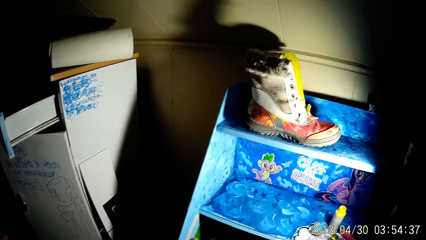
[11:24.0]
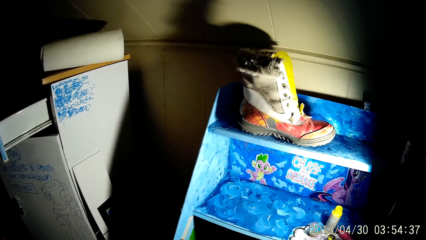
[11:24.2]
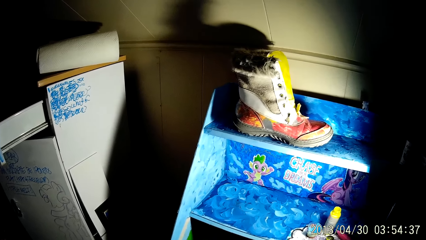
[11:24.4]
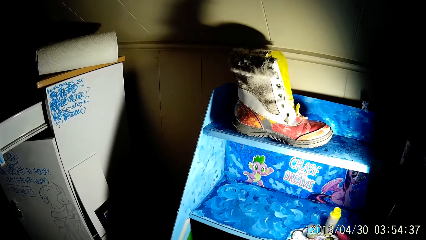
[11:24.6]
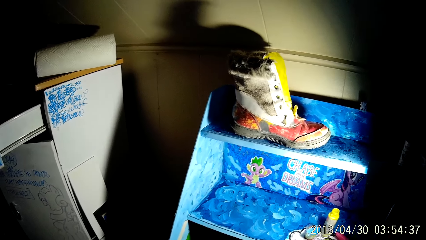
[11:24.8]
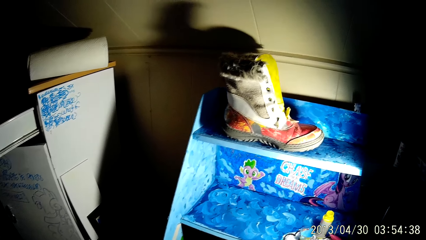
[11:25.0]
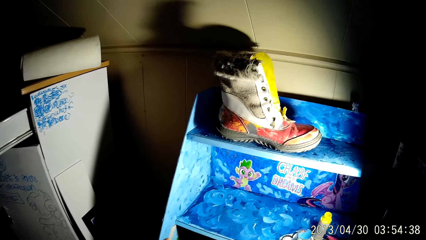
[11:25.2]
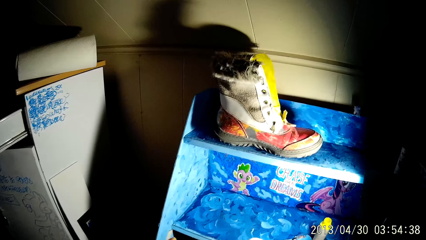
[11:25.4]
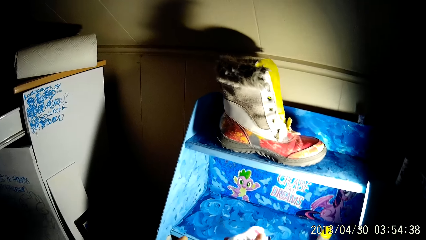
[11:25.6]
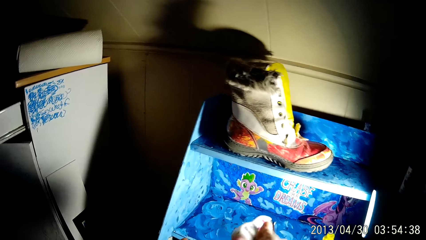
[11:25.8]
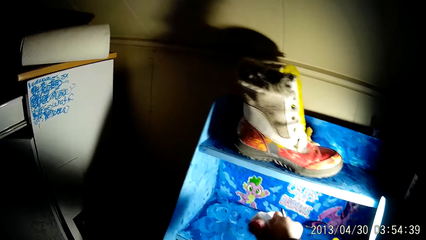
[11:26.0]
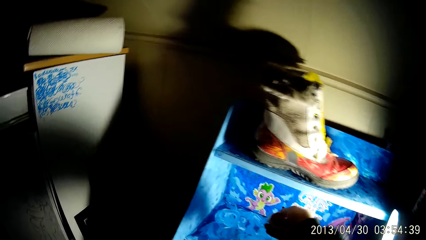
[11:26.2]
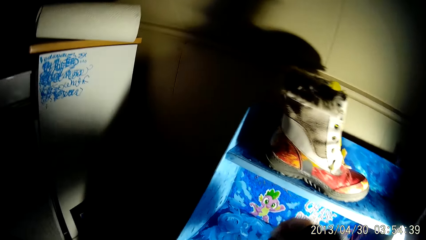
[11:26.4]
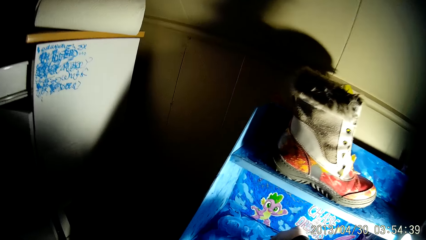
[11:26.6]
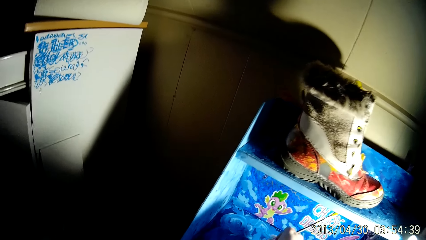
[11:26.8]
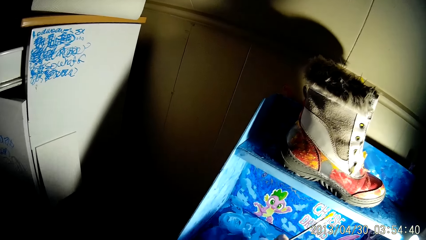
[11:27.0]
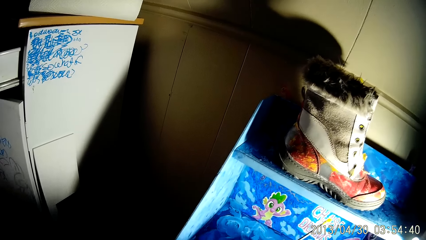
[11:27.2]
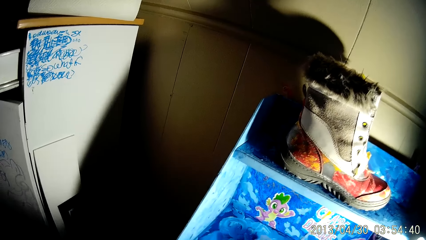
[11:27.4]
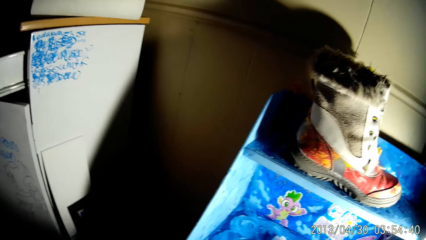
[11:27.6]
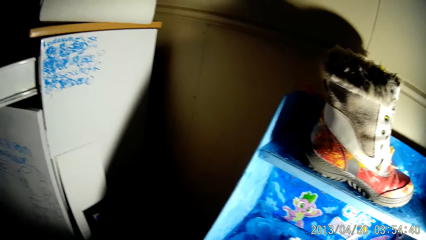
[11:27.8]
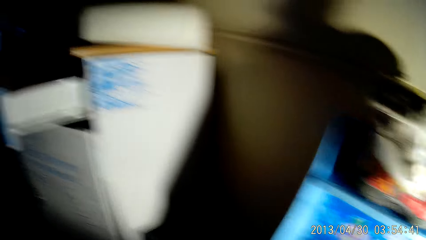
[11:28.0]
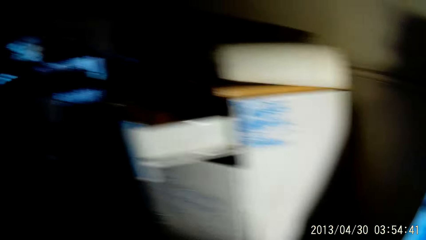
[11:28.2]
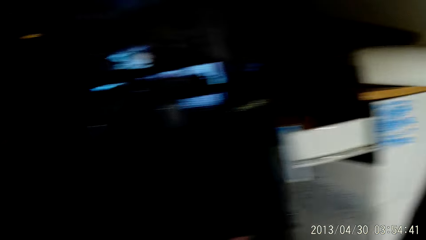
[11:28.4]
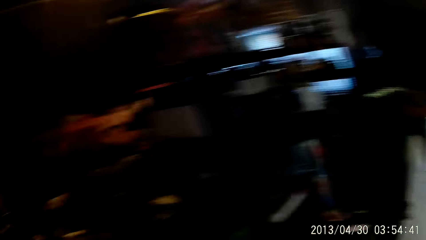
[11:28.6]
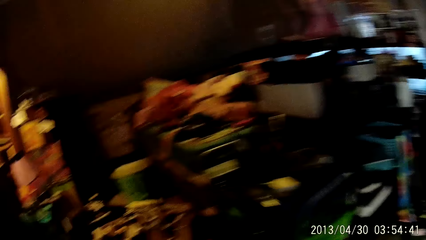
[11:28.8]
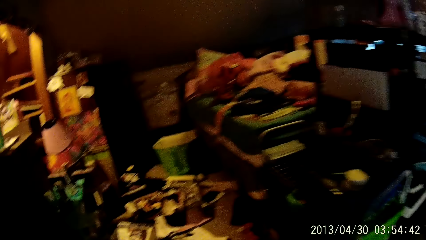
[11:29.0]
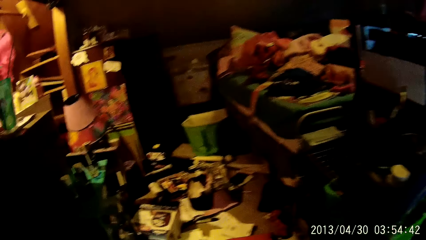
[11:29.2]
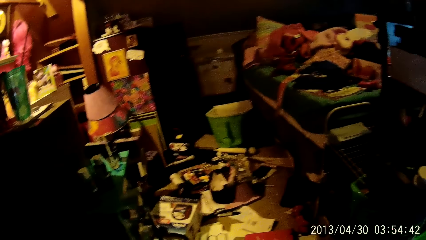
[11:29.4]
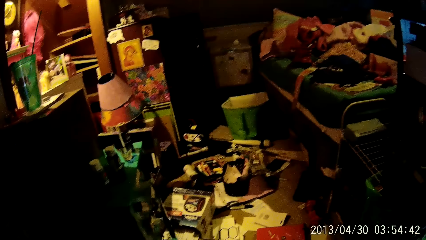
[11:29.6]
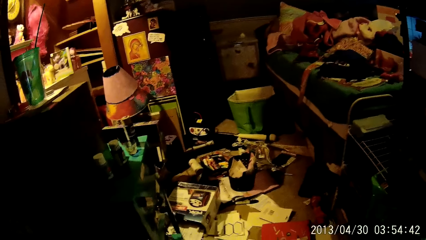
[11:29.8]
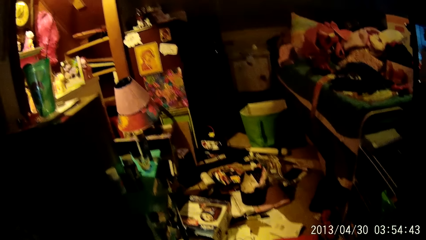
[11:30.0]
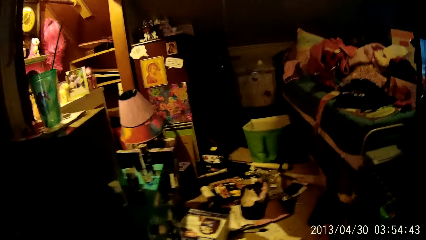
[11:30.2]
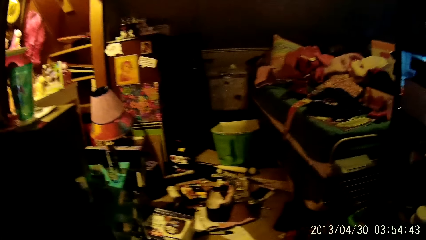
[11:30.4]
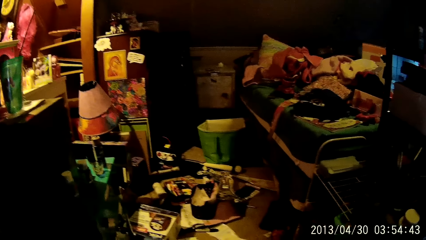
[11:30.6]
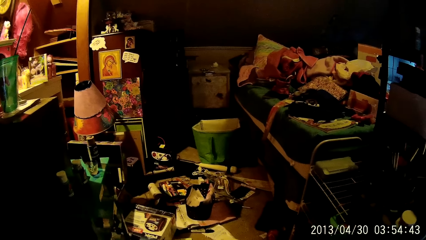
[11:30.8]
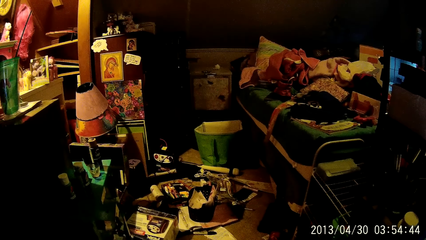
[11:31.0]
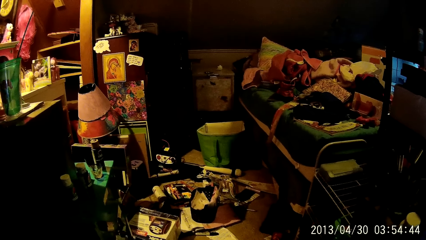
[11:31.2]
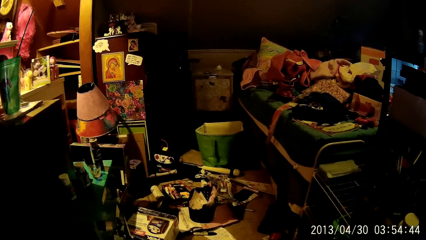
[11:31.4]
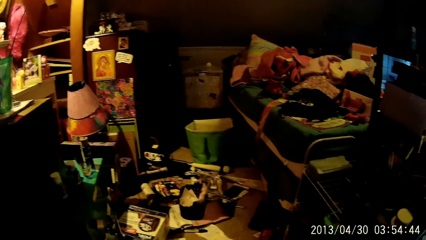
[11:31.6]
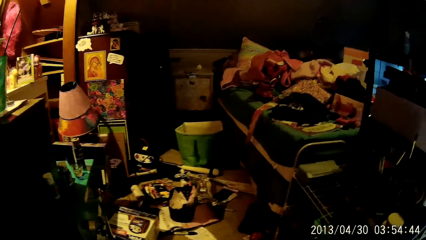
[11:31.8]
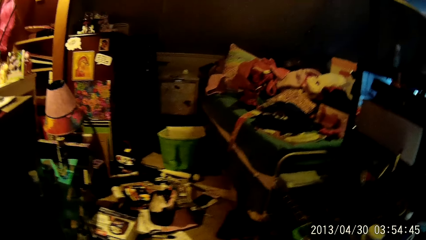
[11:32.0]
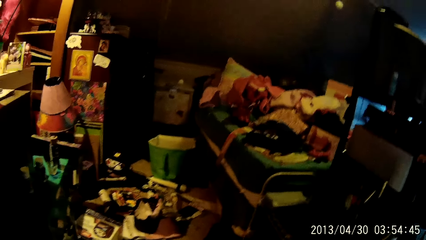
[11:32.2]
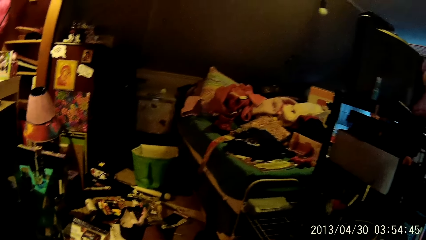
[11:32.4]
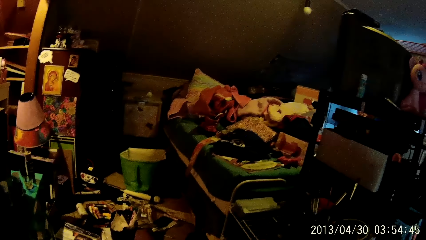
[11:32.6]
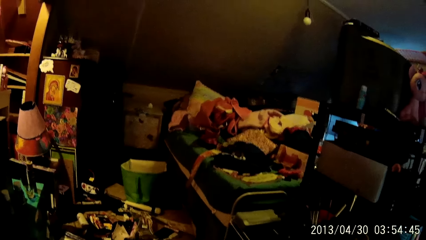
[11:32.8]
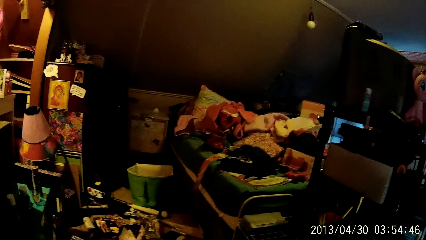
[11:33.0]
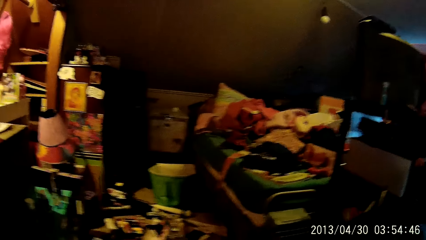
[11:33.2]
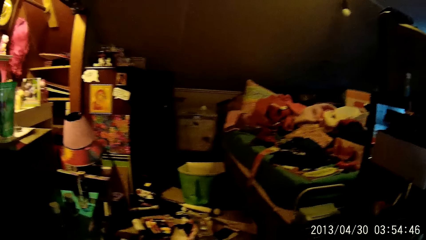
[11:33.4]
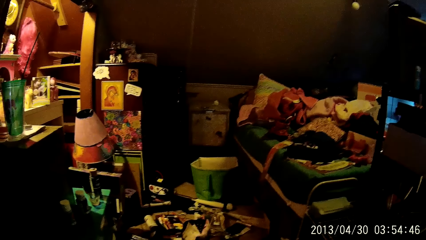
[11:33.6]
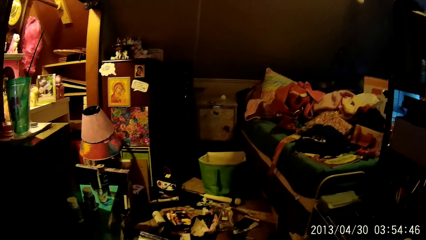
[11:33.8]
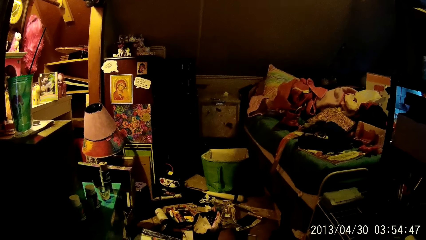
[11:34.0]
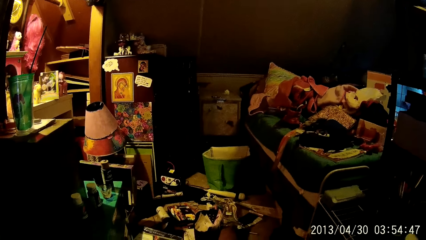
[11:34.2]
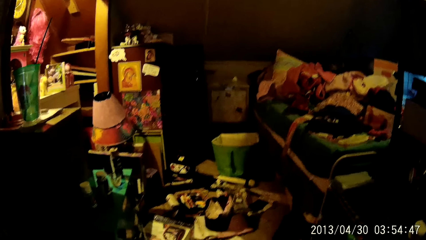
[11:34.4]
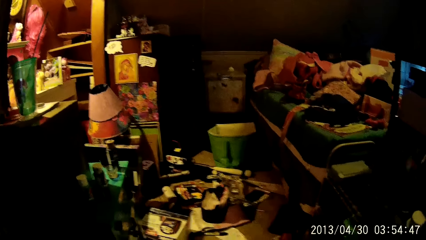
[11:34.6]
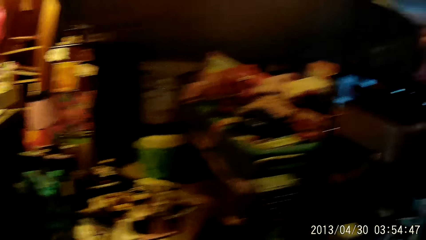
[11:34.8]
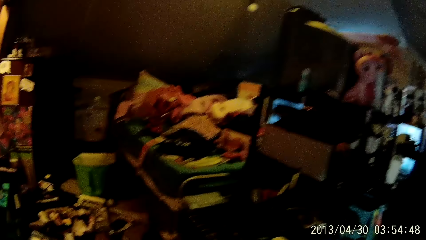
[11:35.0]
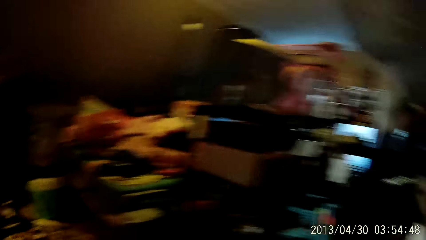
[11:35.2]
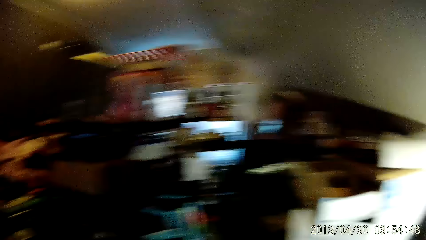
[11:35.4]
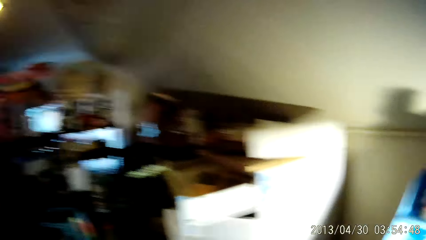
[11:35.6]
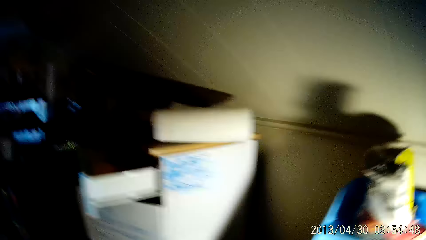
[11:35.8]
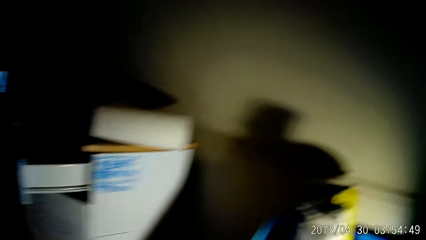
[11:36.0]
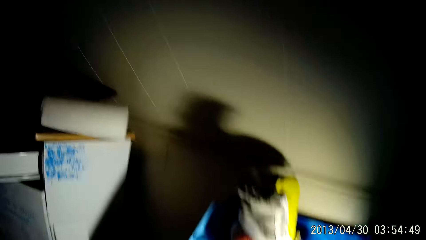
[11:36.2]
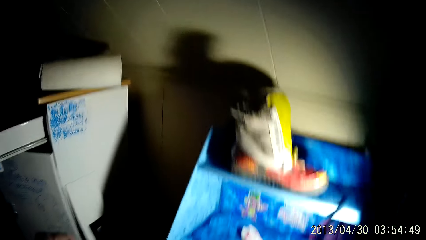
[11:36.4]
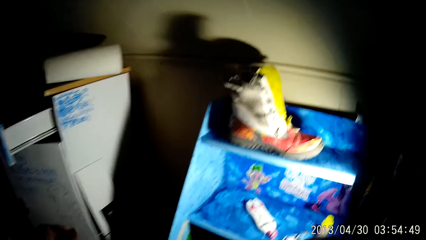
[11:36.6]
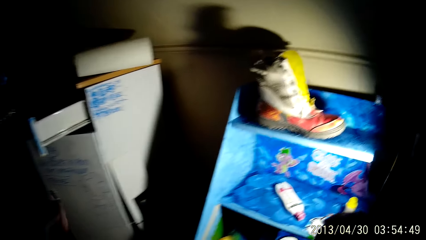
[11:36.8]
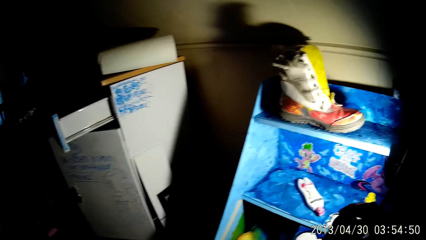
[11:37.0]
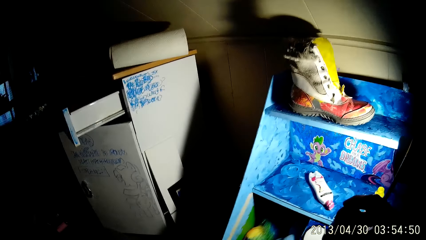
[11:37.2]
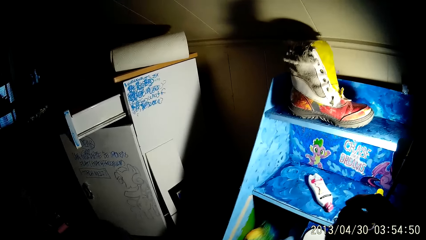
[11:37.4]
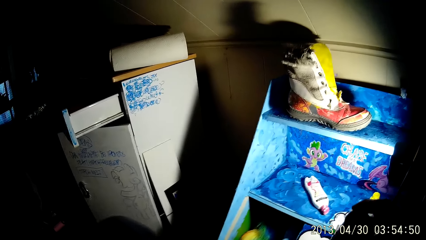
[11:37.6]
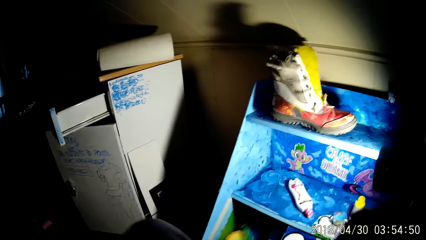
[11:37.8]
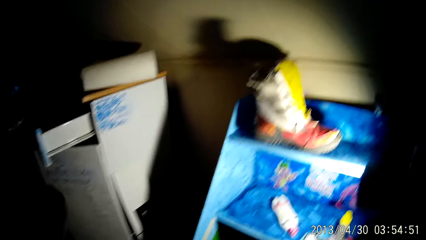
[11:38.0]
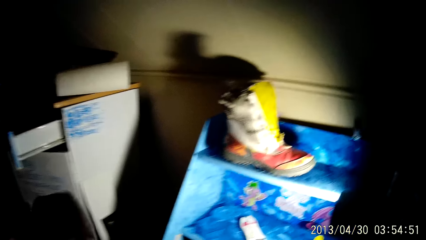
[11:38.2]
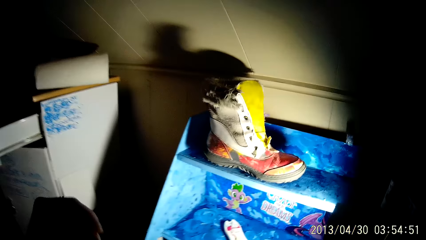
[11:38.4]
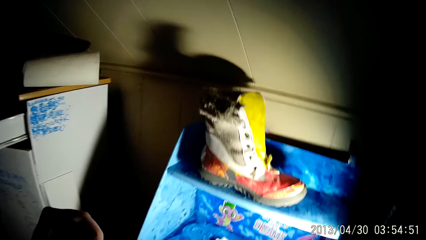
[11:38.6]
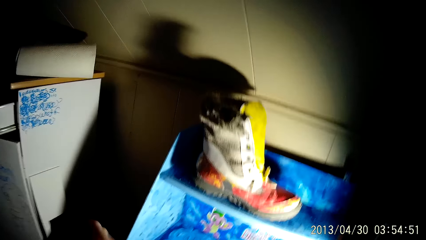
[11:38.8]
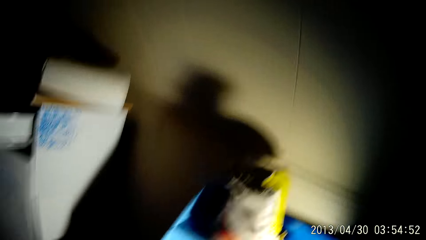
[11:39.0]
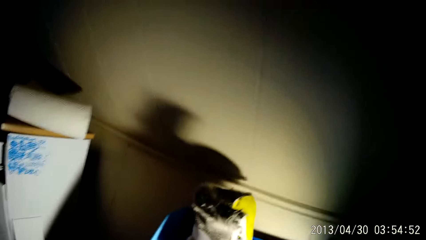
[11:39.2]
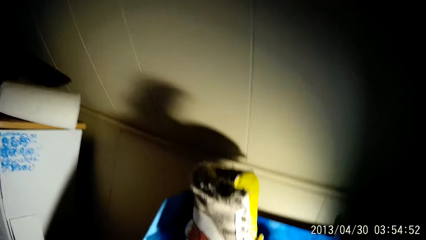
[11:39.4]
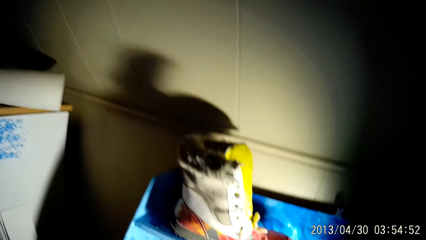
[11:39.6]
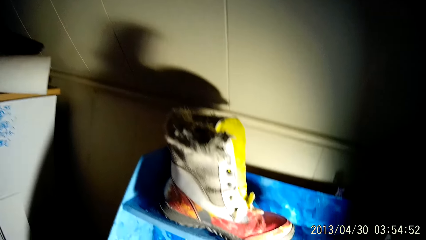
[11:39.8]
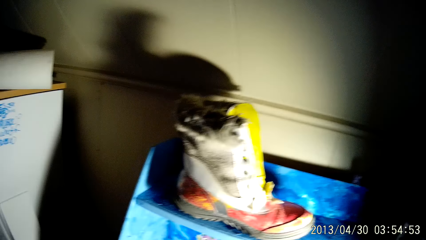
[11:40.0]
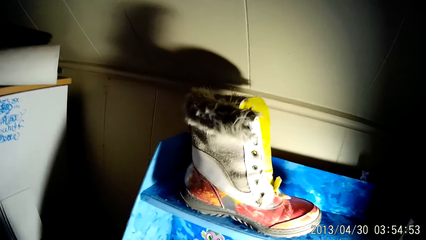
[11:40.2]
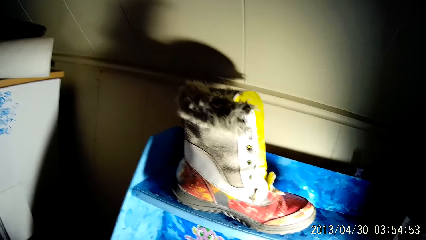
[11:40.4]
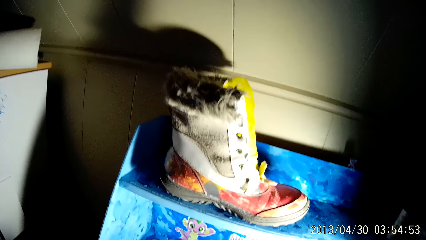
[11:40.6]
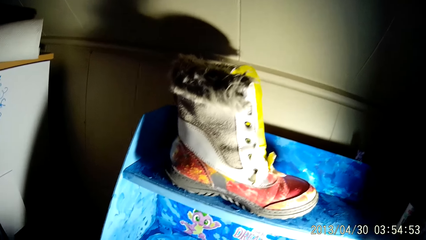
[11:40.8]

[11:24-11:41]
The camera wearer drops the bottle of cream on the shelf with his right hand.
